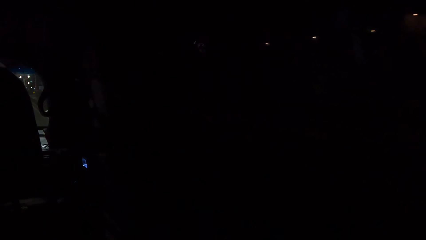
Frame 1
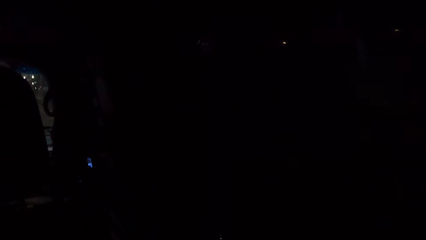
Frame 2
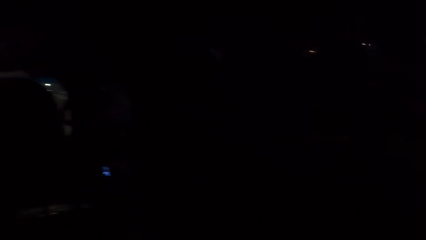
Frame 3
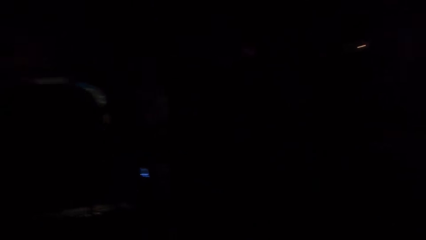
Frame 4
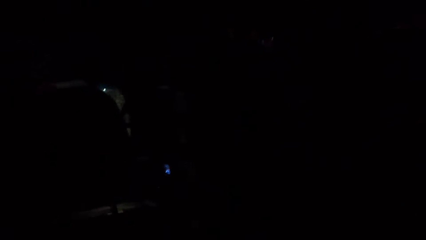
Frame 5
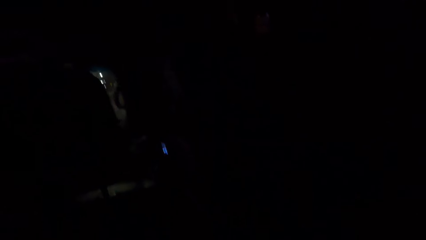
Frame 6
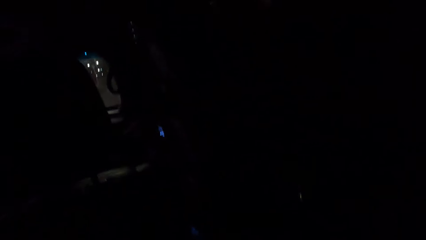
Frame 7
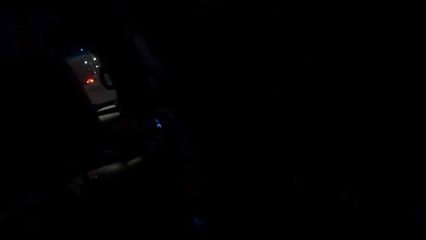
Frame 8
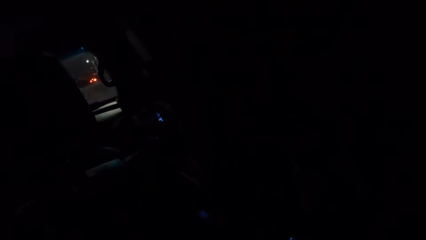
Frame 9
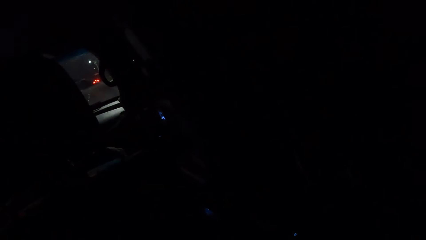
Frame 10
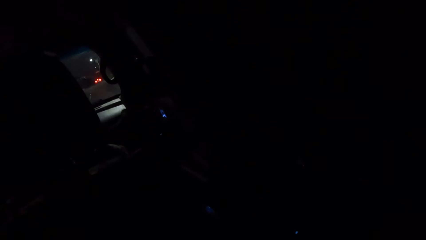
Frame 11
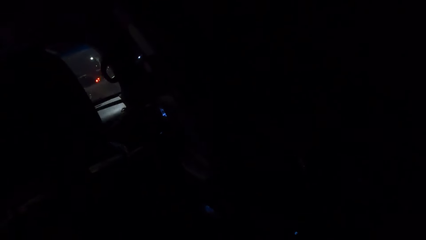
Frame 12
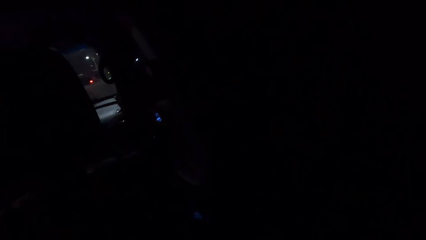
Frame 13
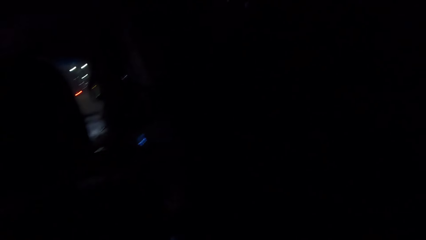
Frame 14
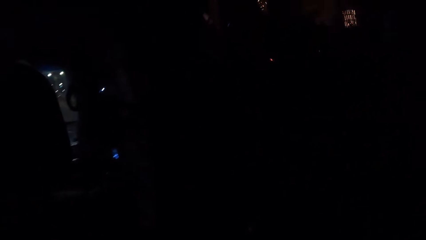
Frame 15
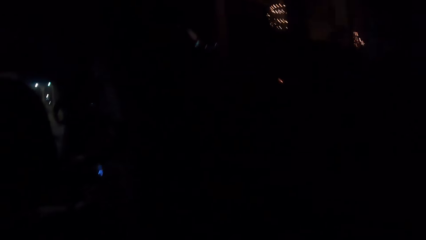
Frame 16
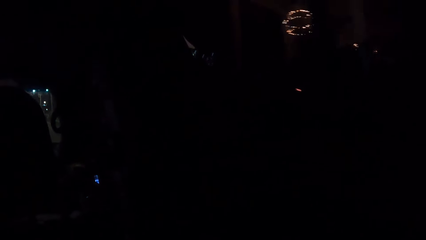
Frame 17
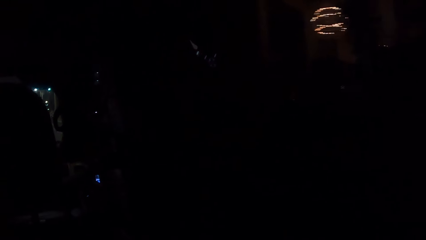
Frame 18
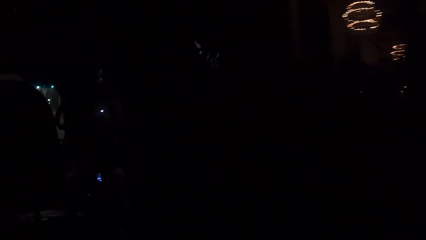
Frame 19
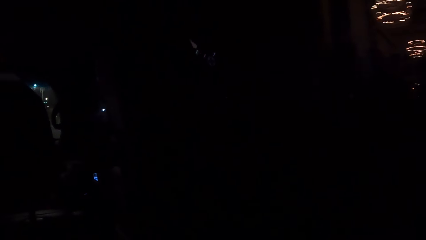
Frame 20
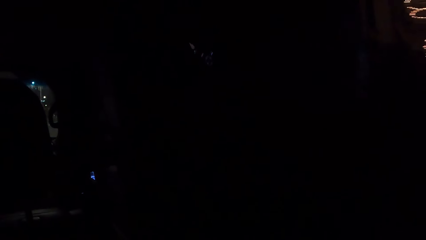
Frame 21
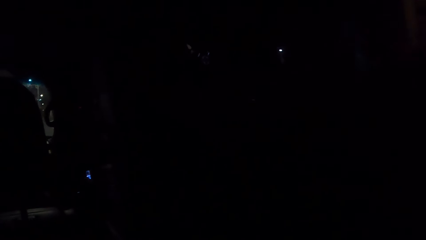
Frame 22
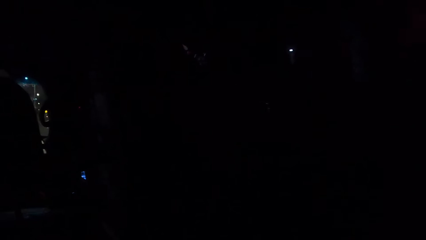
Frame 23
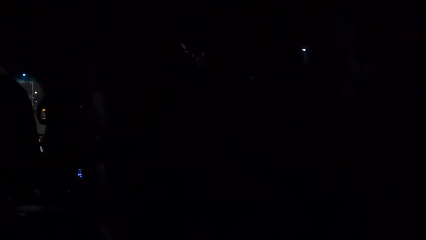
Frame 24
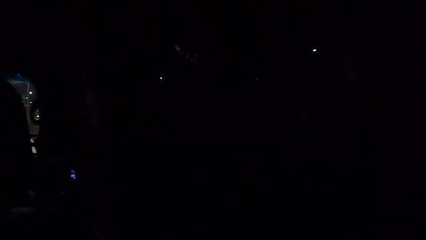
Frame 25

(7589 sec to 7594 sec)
The camera wearer looks through the car window.

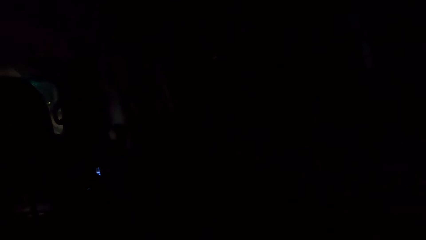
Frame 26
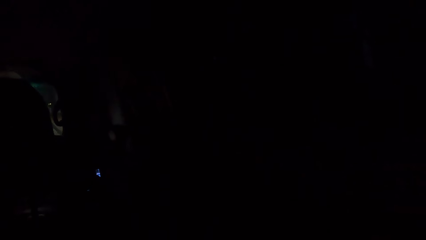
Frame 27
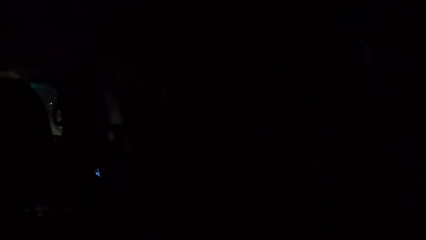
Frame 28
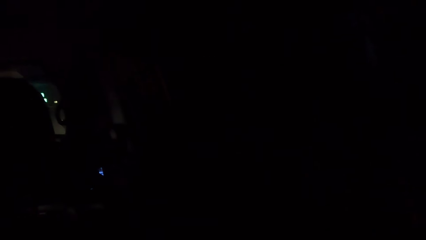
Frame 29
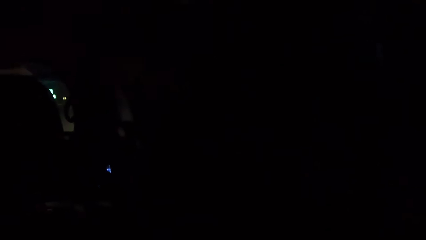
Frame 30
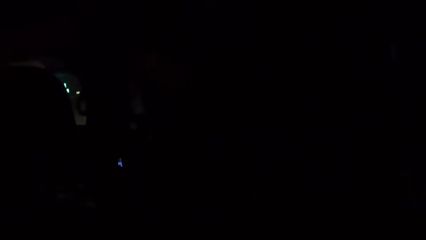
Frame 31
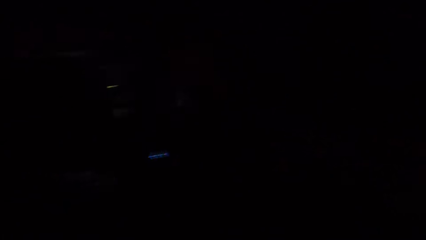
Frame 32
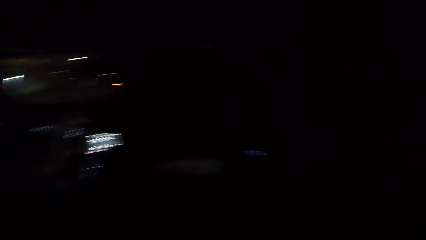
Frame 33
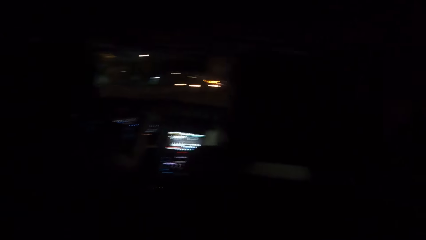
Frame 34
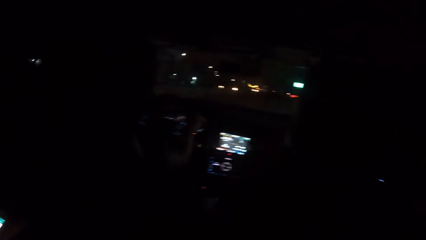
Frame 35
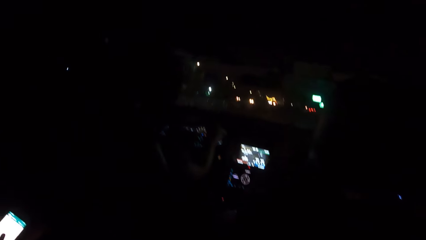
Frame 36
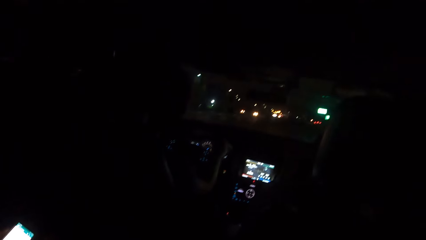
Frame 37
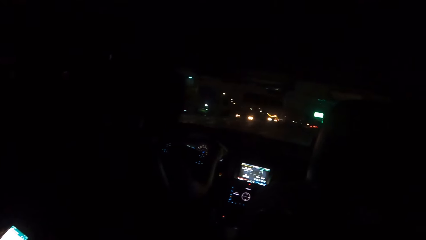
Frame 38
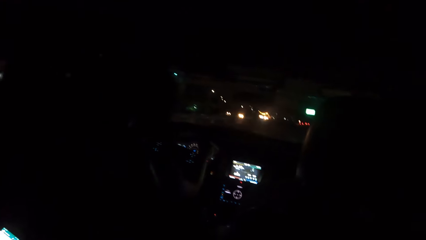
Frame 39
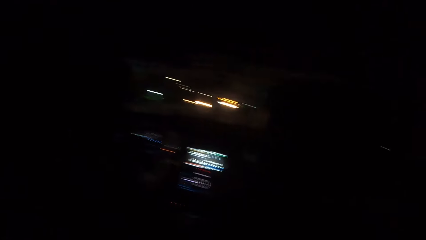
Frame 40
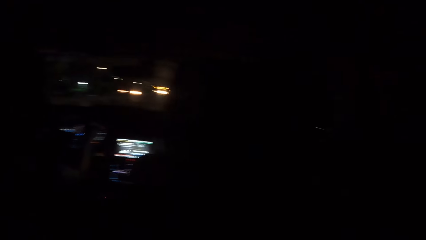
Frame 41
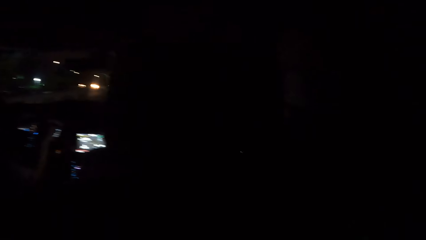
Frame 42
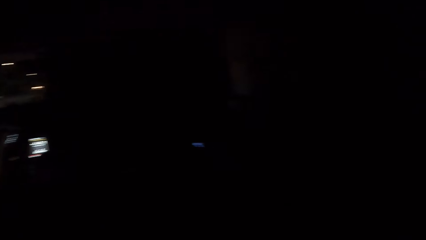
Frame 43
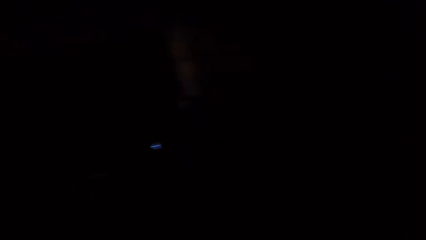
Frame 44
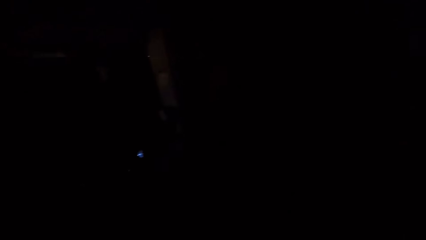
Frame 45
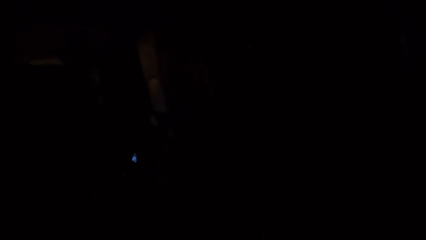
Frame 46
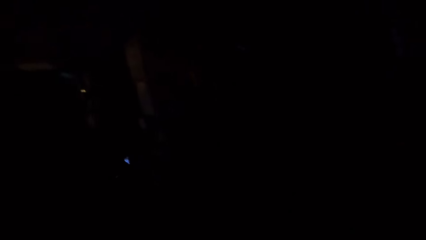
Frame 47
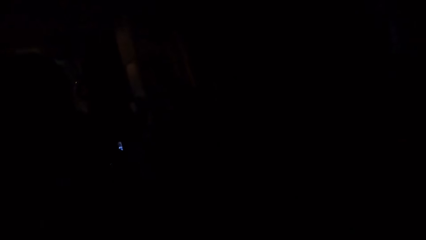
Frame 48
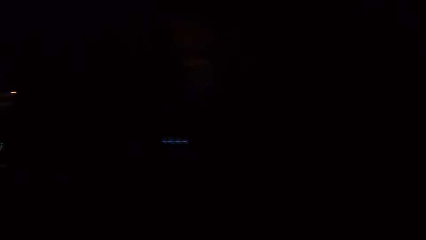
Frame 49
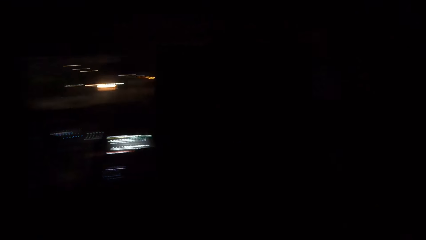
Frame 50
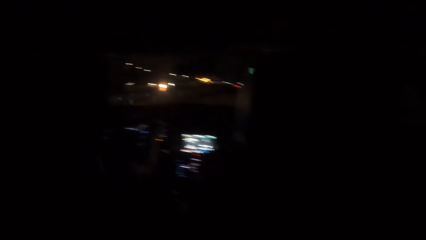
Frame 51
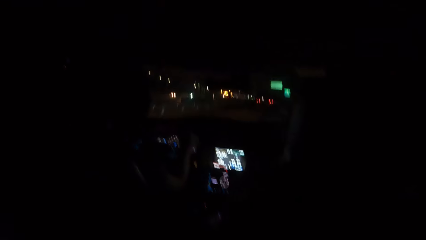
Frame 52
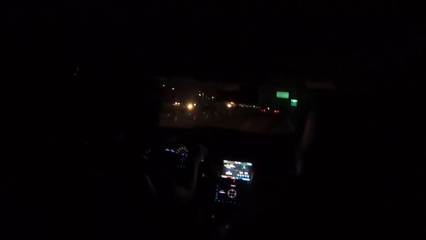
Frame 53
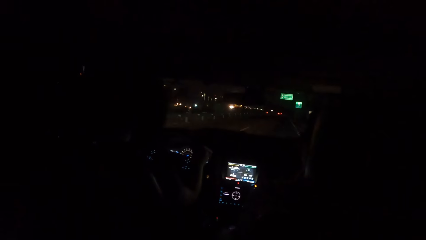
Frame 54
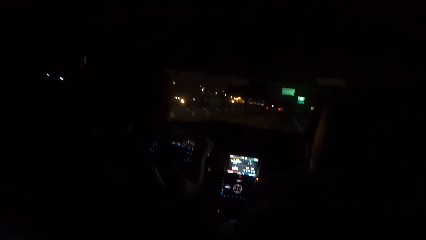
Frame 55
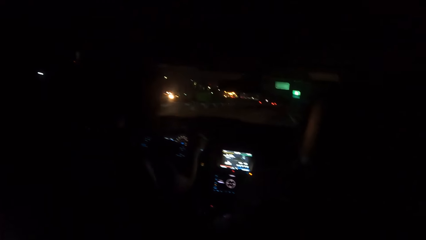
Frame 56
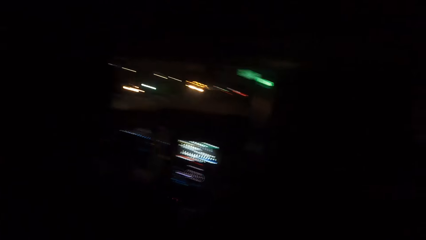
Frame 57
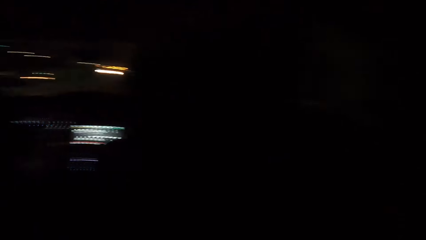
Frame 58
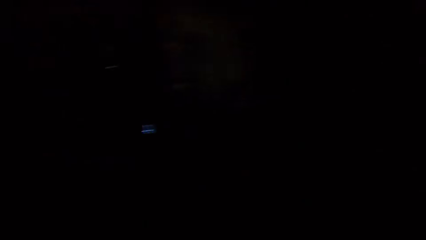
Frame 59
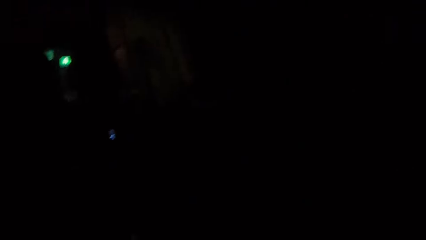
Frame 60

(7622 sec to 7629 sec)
The camera wearer looks around in a car.

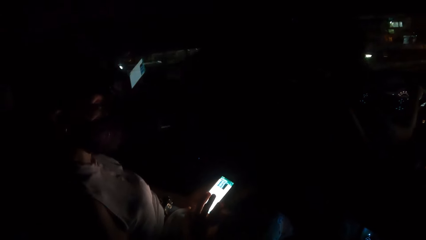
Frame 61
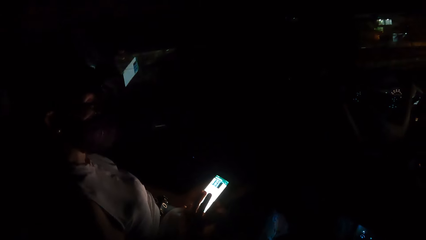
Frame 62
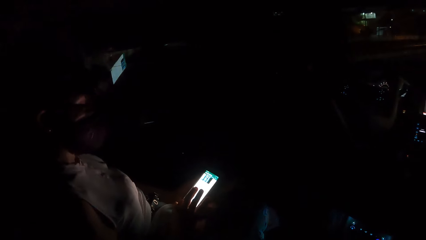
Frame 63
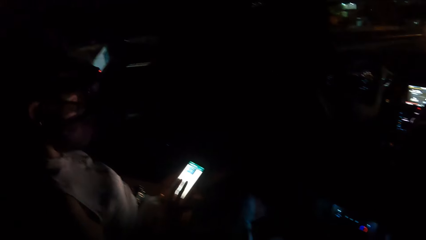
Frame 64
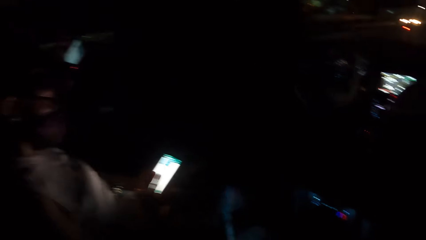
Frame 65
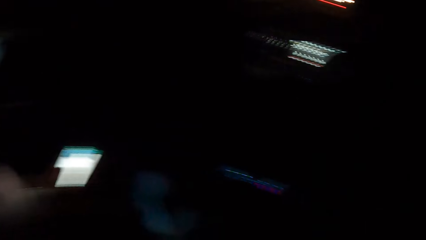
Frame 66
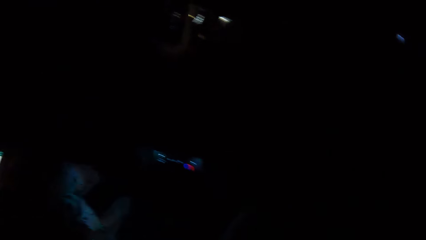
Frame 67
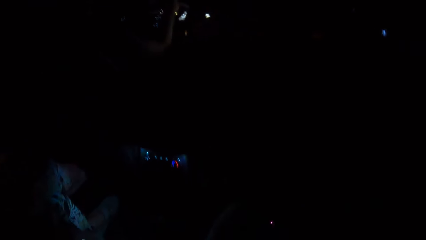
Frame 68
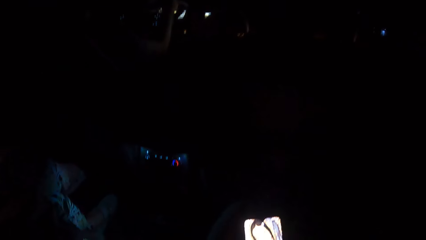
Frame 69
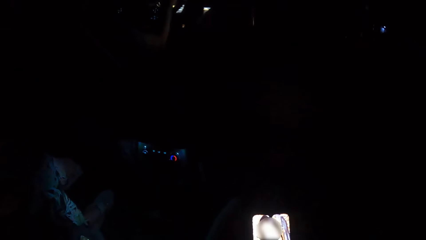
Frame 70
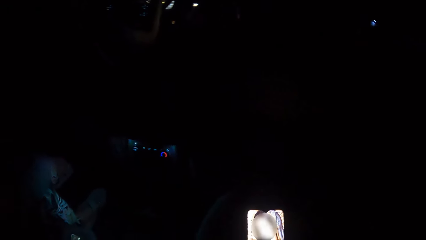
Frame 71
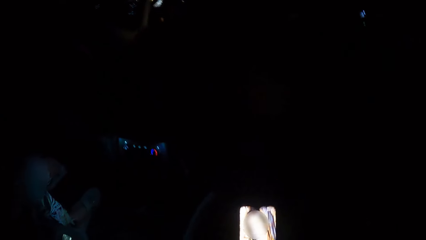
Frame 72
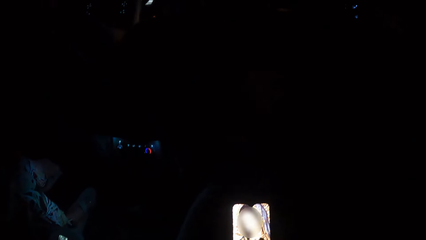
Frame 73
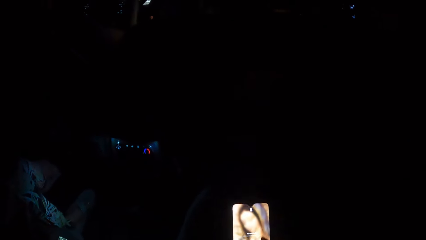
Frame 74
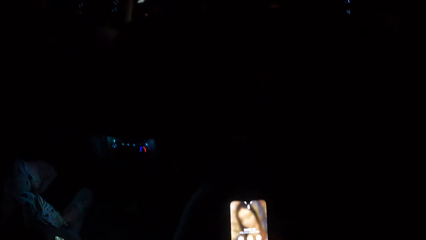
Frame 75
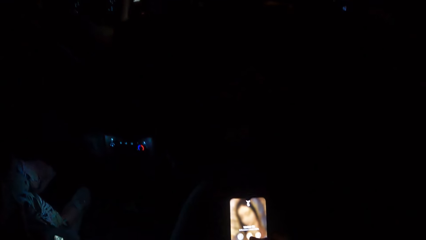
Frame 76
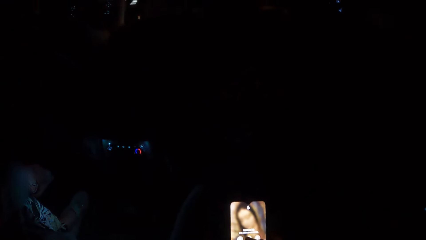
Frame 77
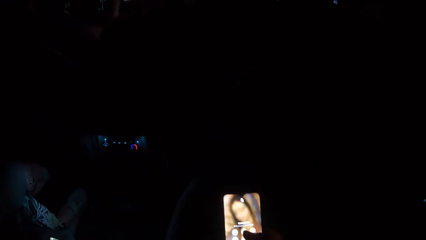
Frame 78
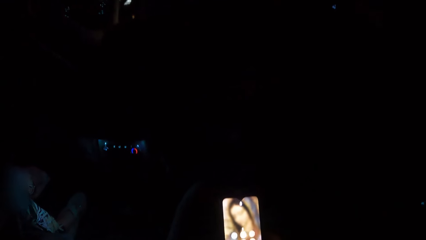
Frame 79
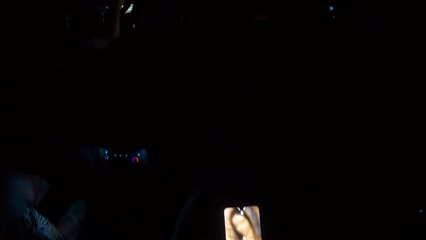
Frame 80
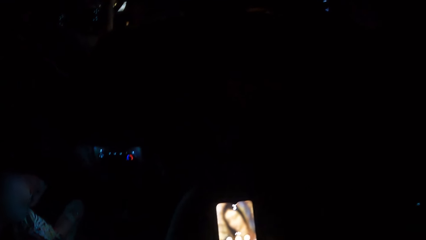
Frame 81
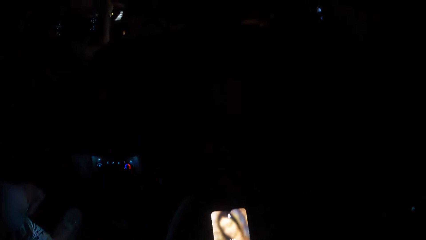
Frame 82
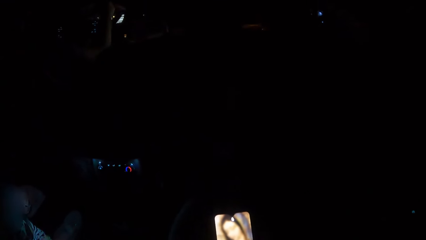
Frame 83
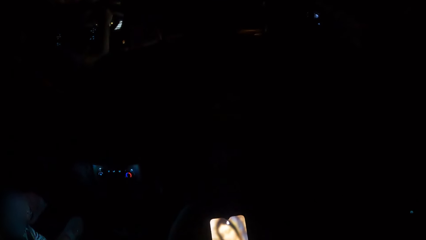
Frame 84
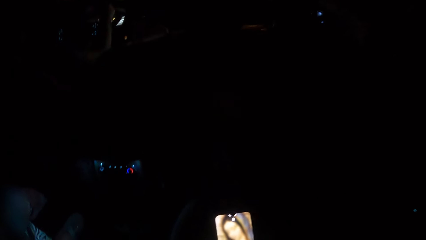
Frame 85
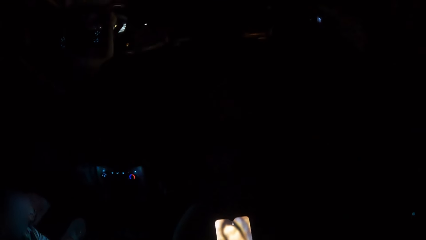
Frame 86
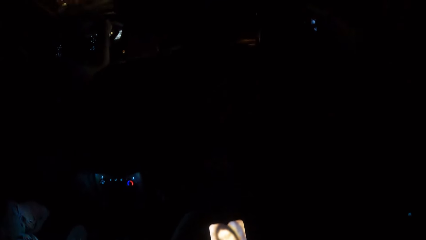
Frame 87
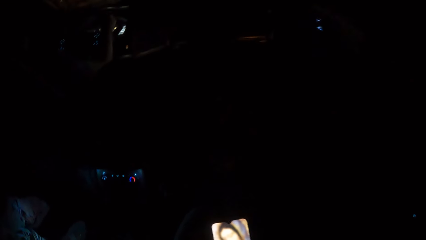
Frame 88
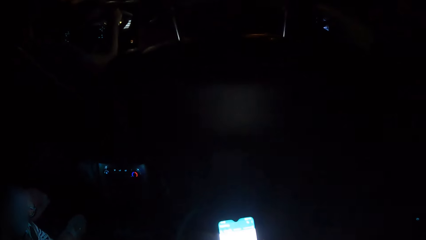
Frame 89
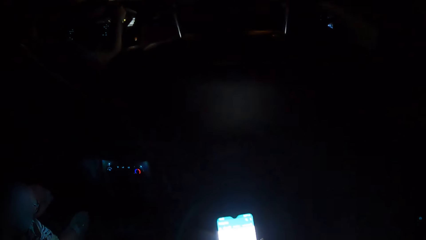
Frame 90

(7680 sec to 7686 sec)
The camera wearer operates the cell phone with his right hand.
